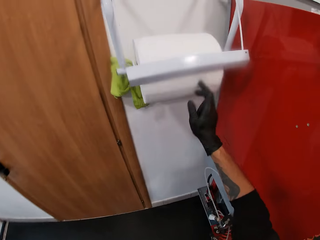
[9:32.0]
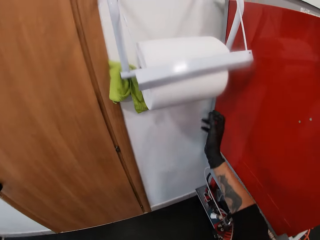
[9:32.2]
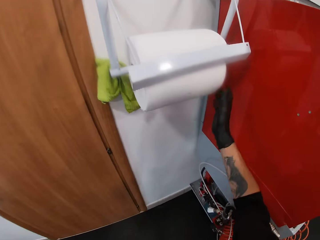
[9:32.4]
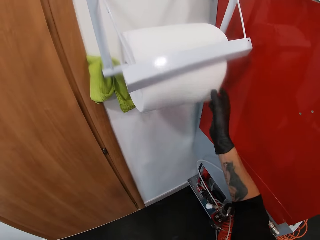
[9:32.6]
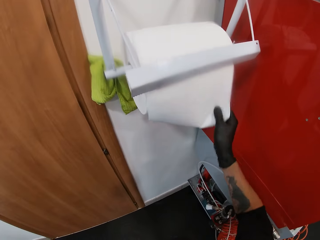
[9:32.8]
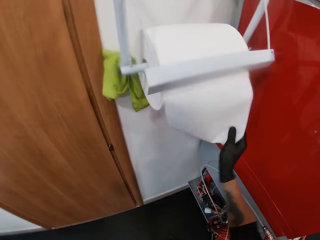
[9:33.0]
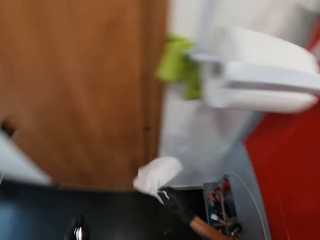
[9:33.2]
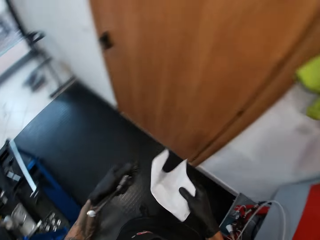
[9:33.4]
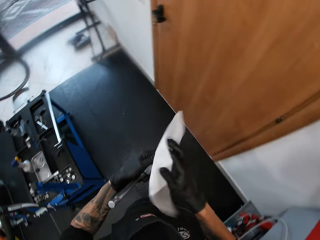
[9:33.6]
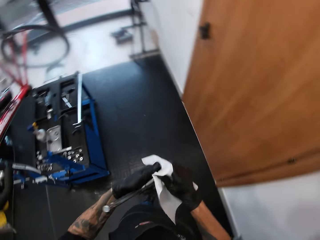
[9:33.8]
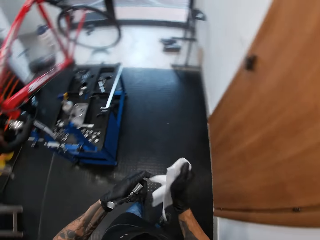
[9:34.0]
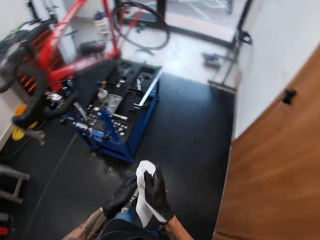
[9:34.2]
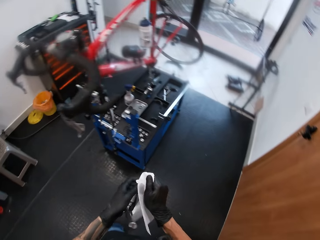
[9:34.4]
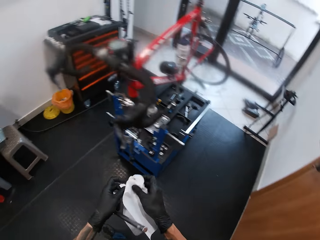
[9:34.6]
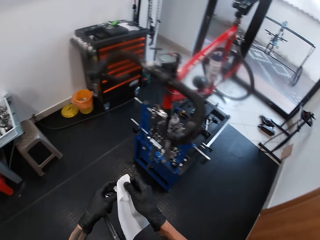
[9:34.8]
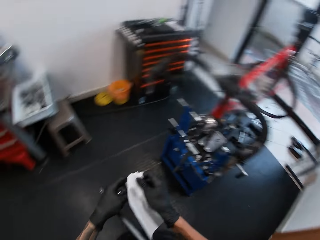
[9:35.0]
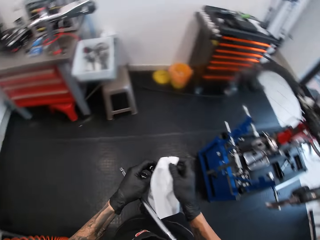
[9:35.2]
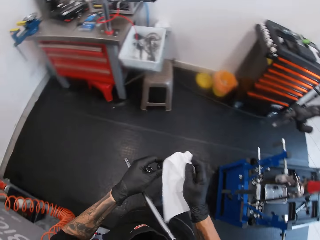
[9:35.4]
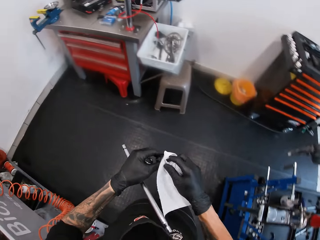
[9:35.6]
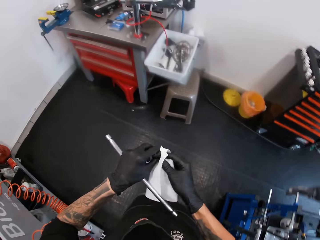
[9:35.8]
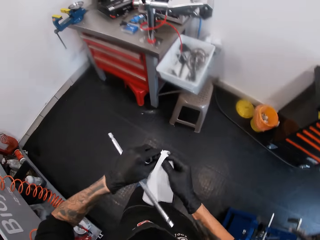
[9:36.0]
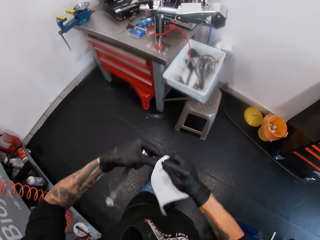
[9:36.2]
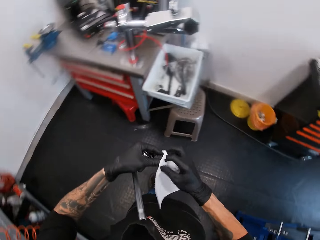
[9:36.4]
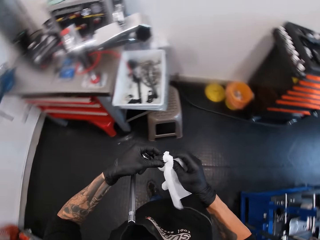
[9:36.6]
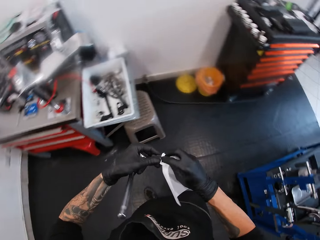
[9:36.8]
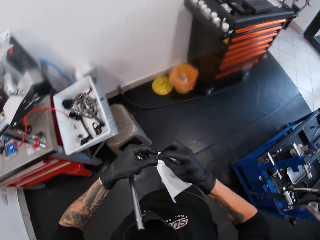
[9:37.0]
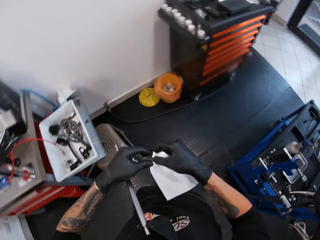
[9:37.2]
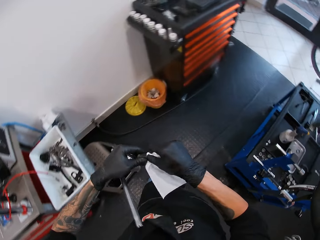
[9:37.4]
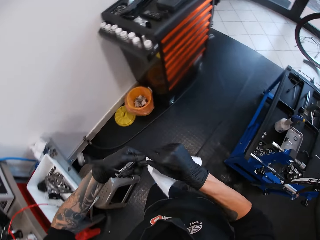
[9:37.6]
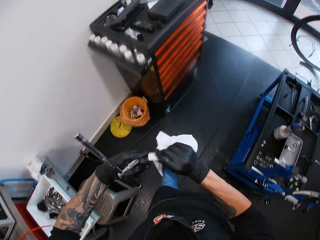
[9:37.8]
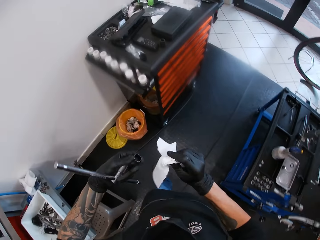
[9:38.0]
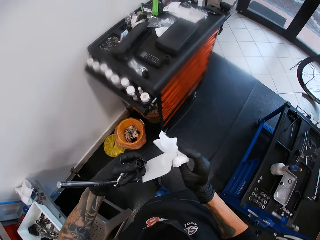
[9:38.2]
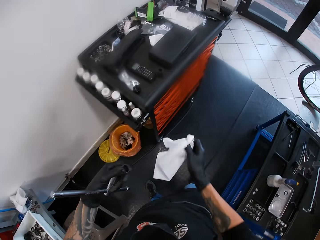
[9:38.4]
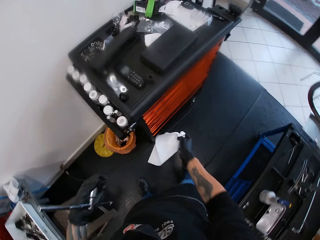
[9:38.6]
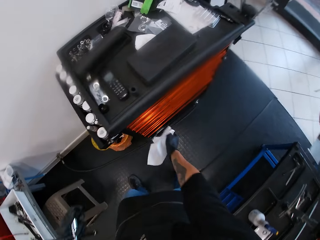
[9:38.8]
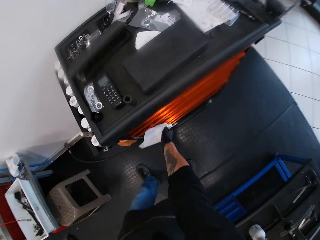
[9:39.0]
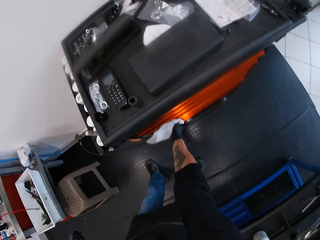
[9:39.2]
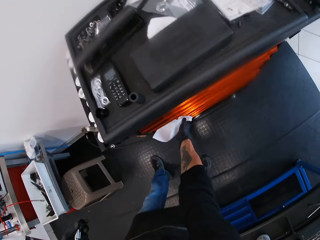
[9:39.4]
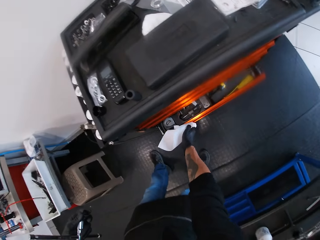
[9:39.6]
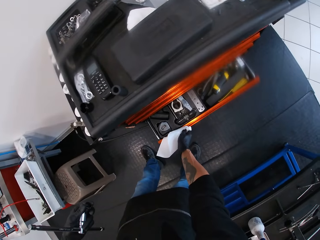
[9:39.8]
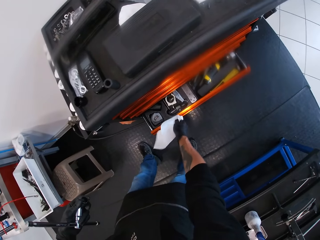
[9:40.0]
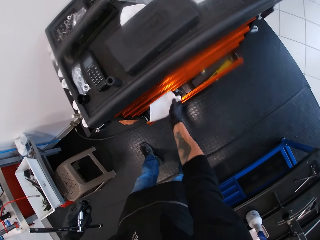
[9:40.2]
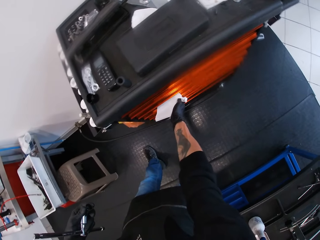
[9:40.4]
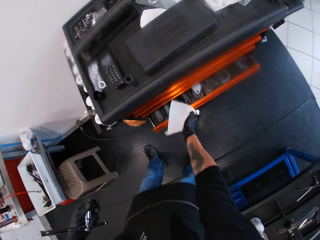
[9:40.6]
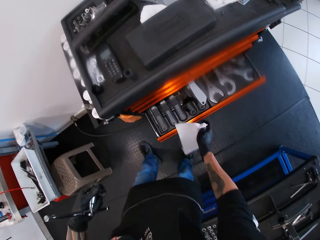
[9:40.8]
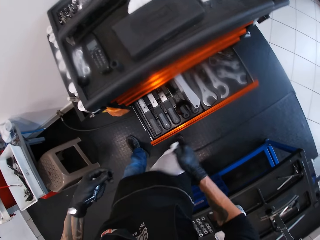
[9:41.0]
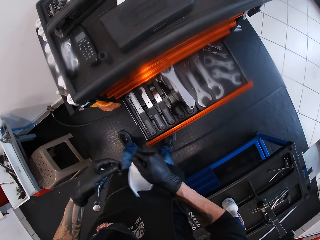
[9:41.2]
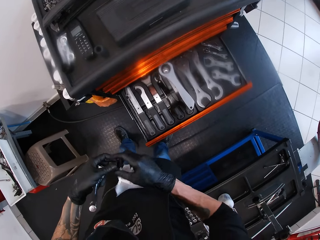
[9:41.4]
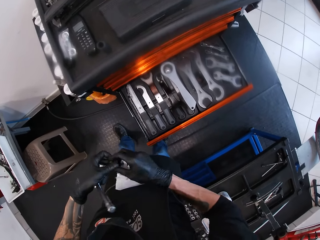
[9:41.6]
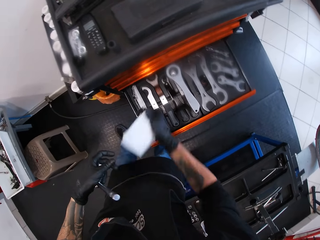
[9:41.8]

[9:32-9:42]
The camera wearer rolls out a sheet of paper towel with his right hand. He picks up a tissue. He cleans the bike quick release cap with the paper towel in his right hand. He opens a workbench drawer with his right hand. He closes the drawer. He opens the workbench drawer again with his right hand.

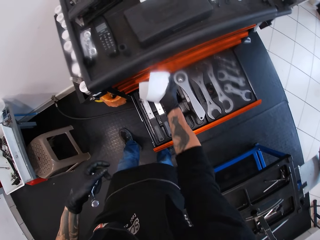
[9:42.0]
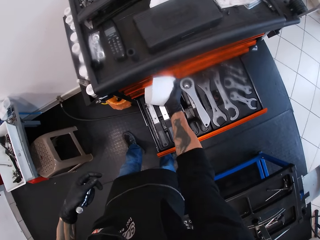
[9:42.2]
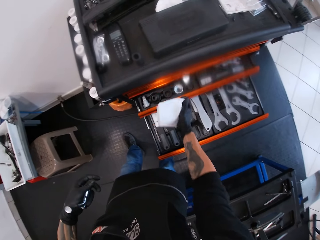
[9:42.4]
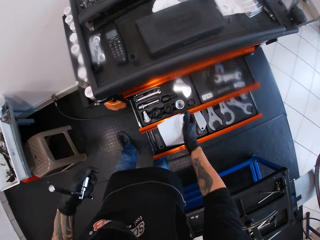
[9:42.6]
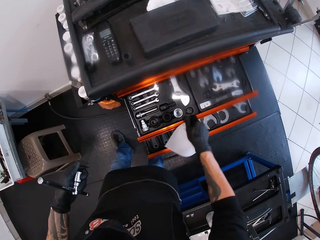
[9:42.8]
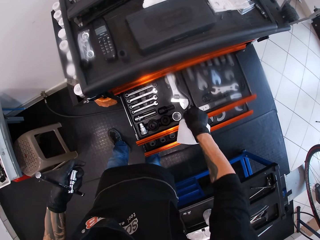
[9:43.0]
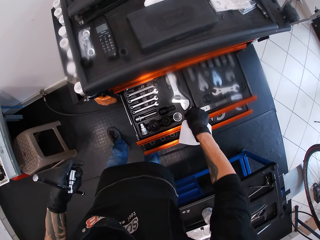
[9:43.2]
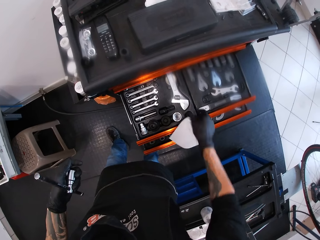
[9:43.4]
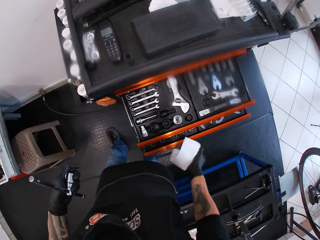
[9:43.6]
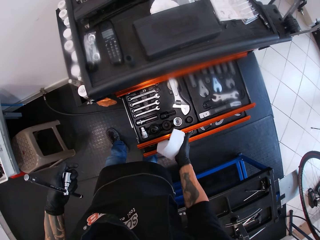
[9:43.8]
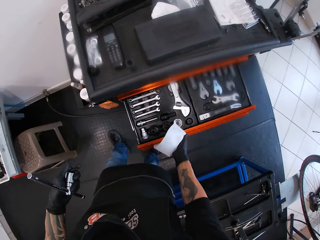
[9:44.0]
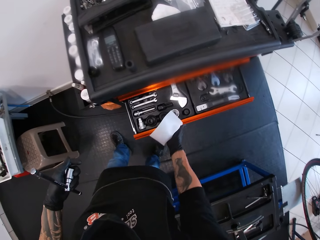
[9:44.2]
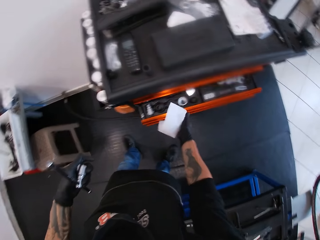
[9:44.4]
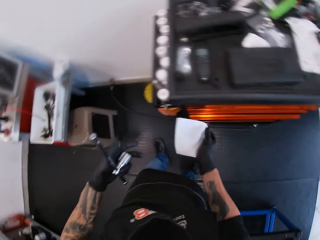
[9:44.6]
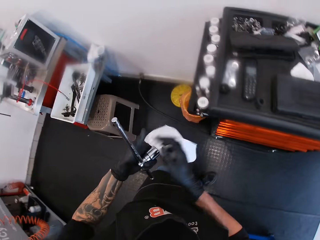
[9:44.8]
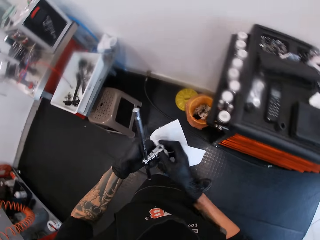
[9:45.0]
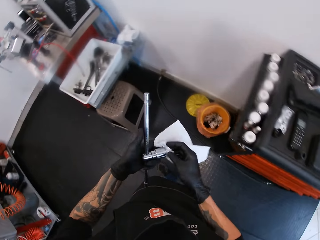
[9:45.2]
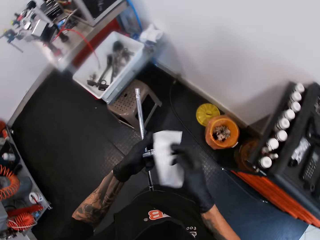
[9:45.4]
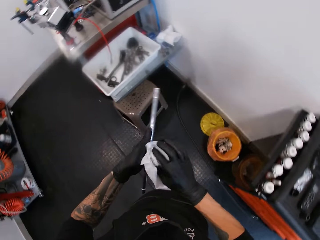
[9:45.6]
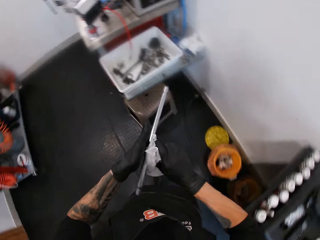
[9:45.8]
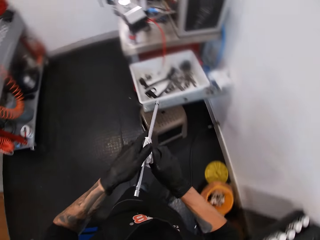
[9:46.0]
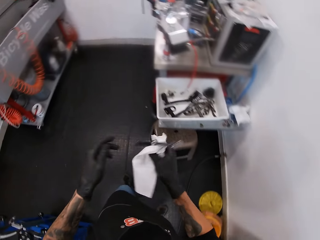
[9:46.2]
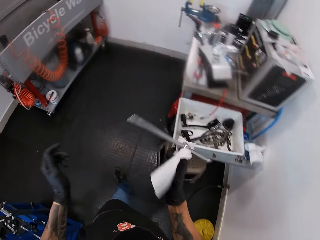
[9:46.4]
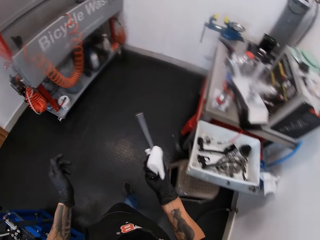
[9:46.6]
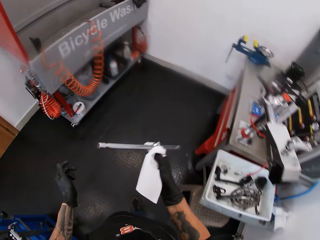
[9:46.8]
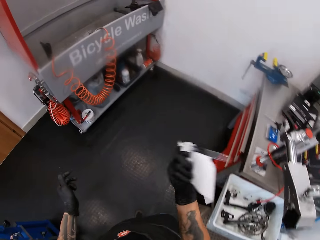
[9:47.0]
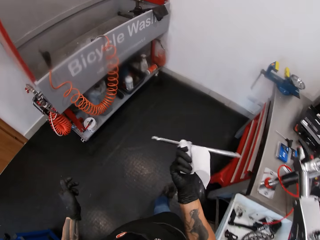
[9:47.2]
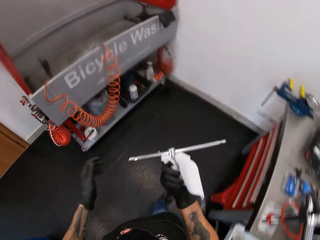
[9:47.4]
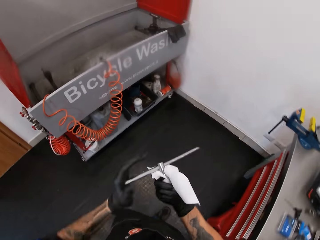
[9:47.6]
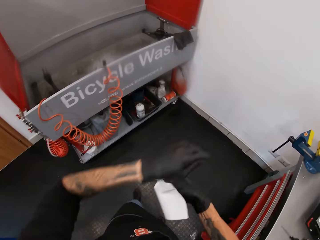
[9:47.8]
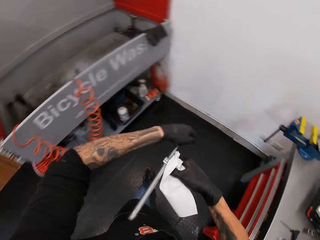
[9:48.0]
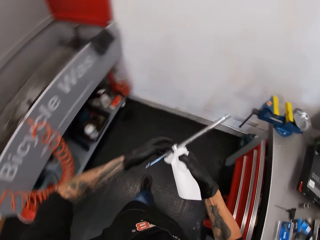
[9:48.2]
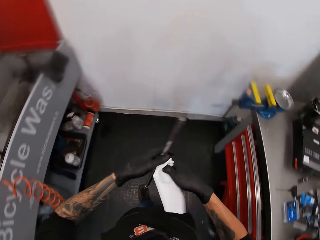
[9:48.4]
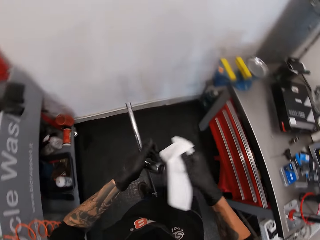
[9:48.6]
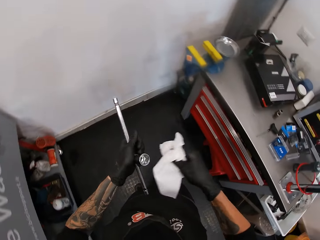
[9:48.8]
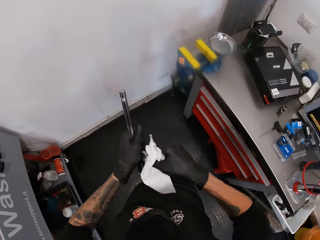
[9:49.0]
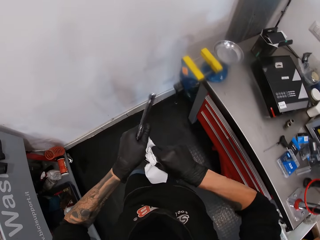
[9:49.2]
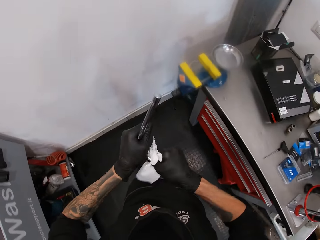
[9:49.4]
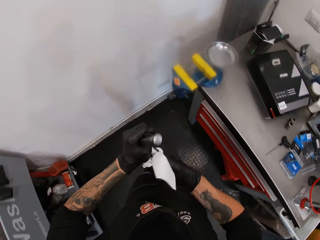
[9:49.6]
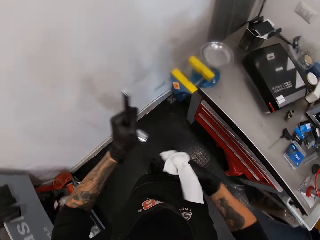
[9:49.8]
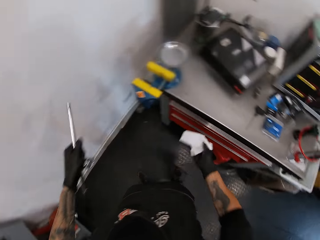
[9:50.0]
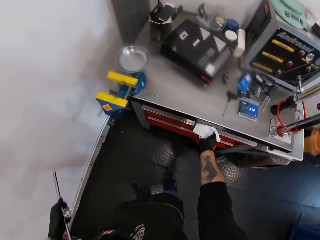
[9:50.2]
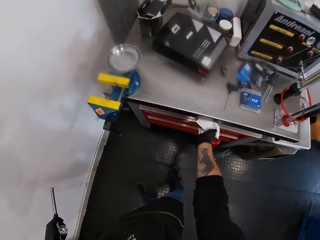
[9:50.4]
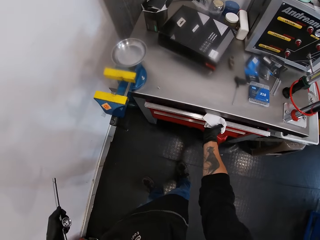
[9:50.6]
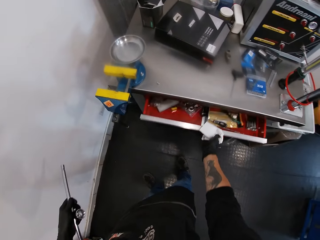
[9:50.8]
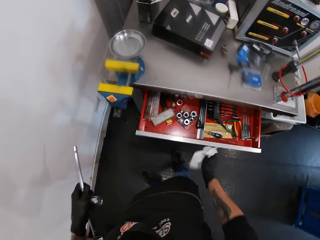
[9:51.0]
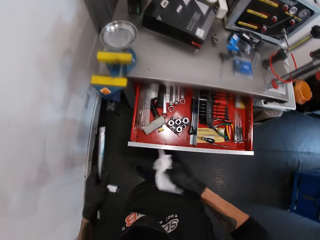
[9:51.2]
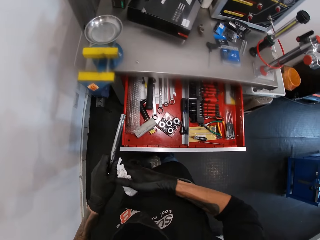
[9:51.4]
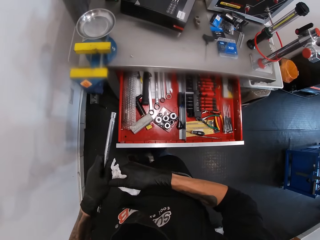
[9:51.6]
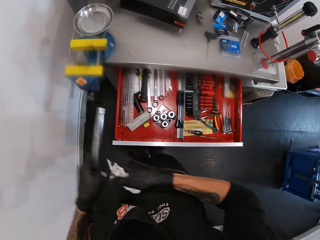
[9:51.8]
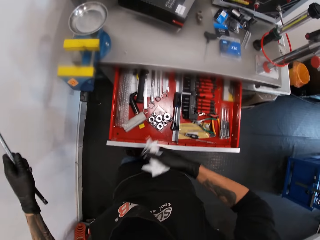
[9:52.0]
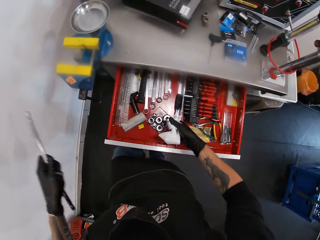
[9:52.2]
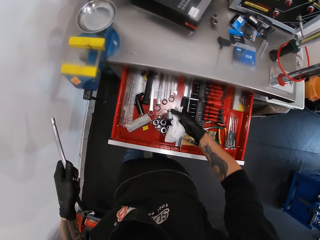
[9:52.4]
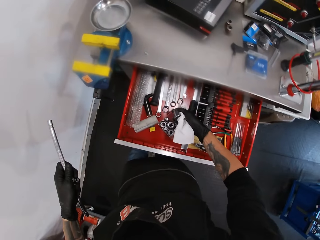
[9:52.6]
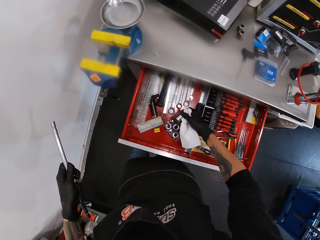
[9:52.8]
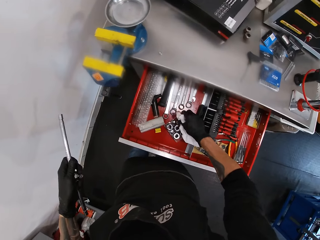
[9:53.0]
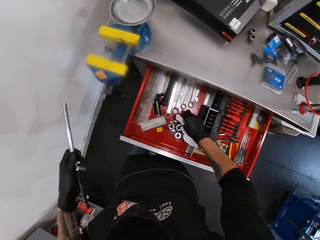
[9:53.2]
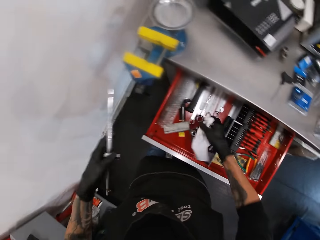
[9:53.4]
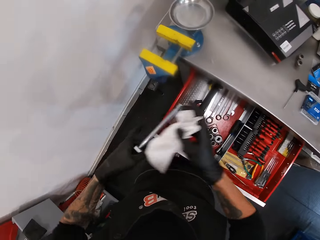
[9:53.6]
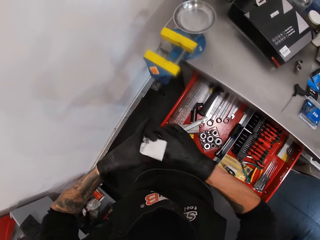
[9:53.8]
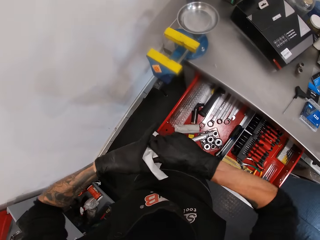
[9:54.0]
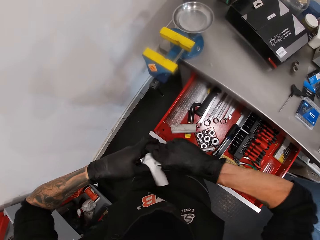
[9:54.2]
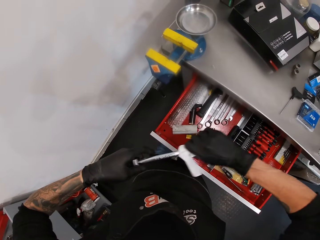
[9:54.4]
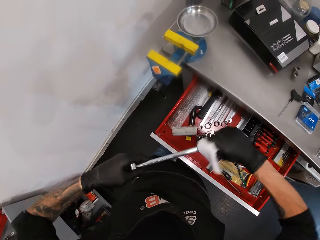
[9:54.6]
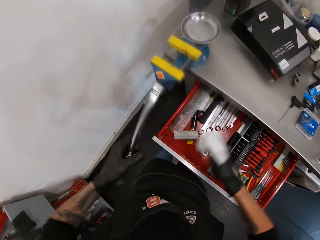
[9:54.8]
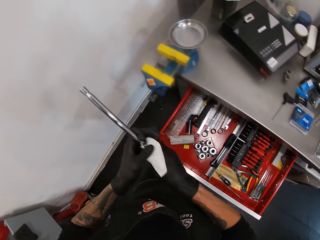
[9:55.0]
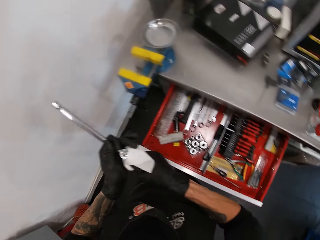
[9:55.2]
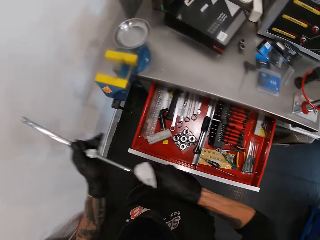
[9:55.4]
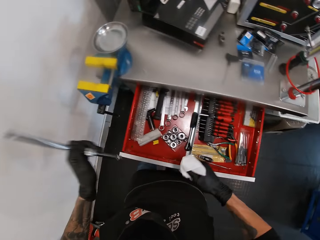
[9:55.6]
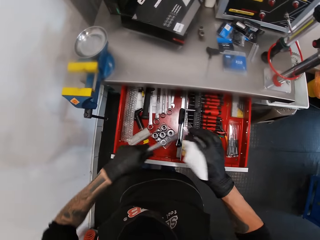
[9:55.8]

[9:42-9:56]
The camera wearer passes the bike quick release cap from his left hand to his right hand. He opens a workbench drawer with his right hand. He drops the bike quick release cap into the workbench drawer with his right hand. He closes the workbench drawers with his right hand. He cleans the hex bit socket or wrench with the paper towel in his right hand. He swings the wrench. He wipes the wrench with the tissue paper. He opens a workbench drawer with his right hand. He detaches the hex bit socket from the ball end allen wrench with his right hand. He drops the hex bit socket into the workbench drawer with his right hand. He cleans the ball end allen wrench with the paper towel in his right hand.
